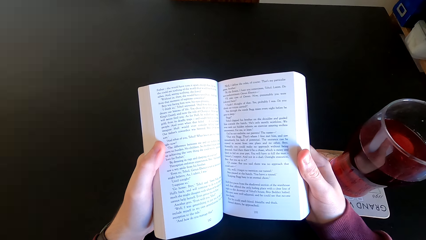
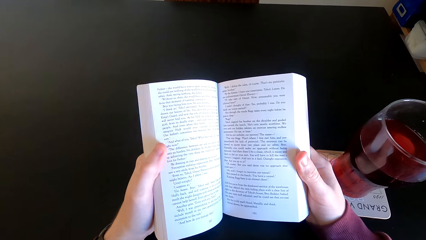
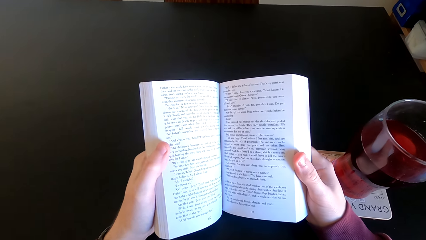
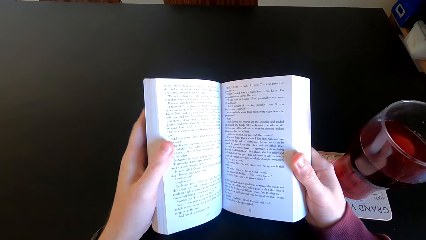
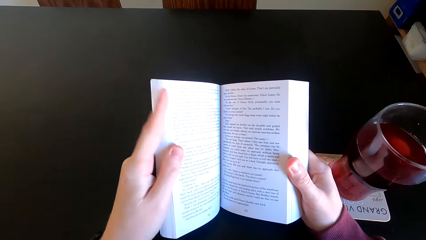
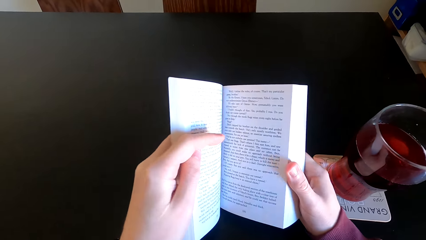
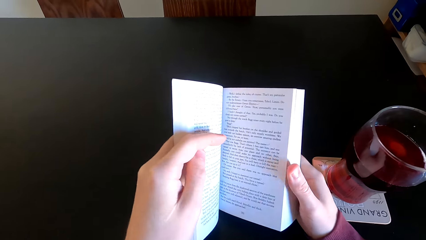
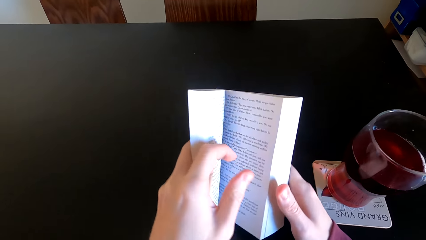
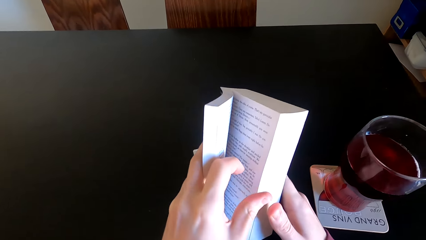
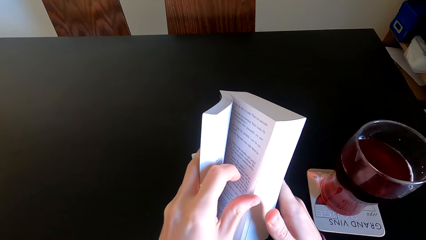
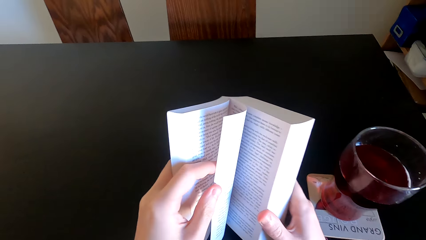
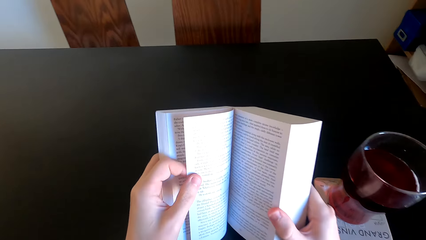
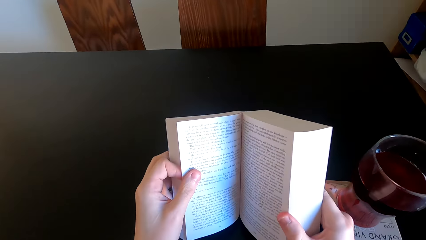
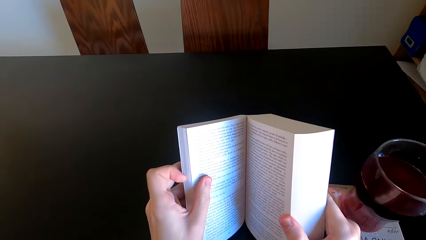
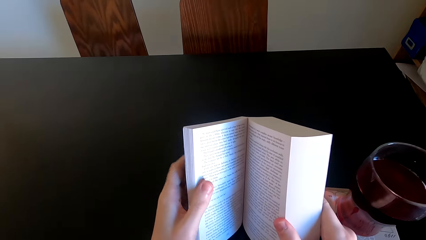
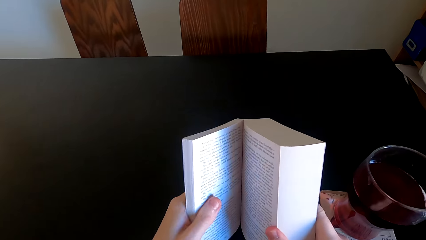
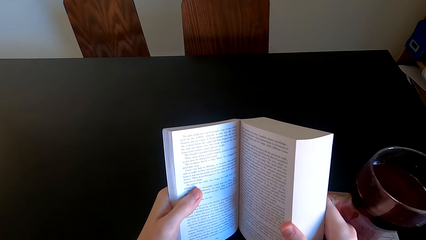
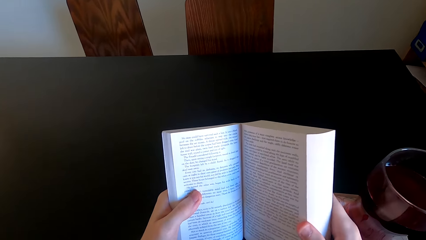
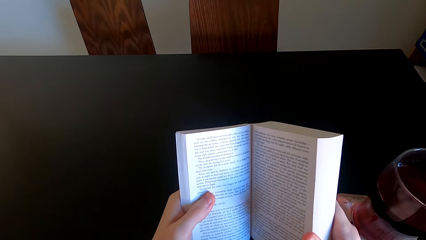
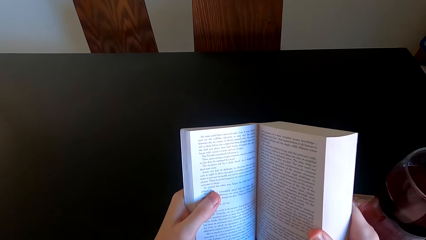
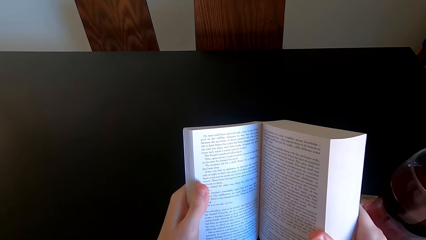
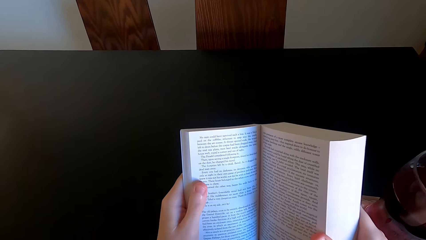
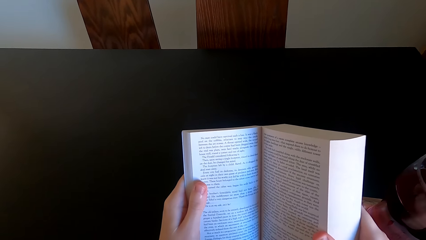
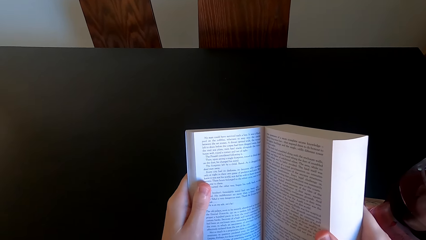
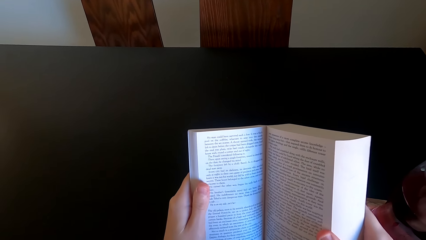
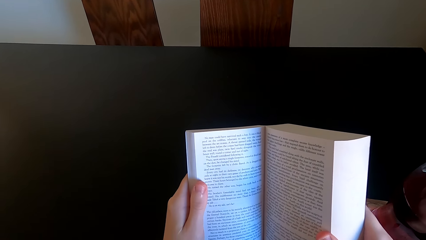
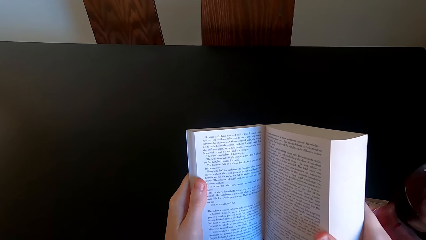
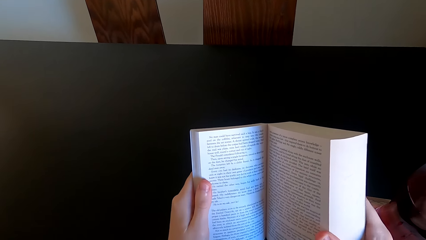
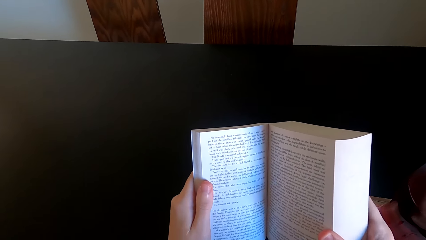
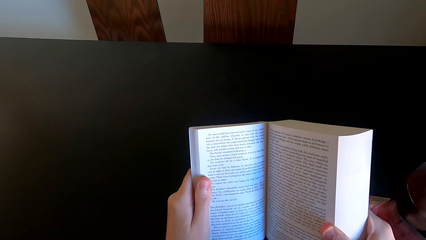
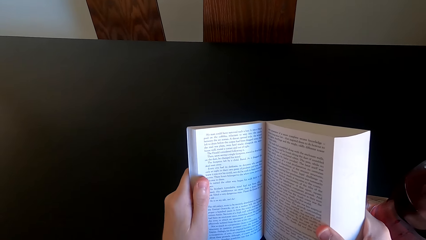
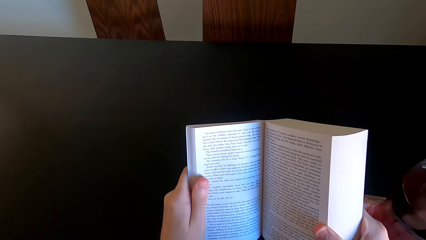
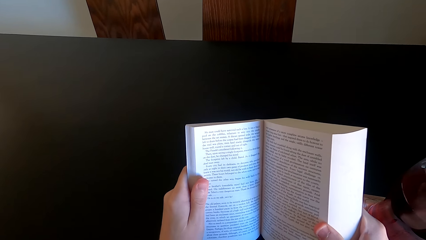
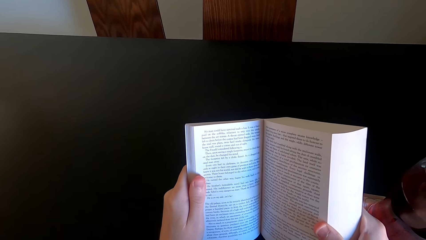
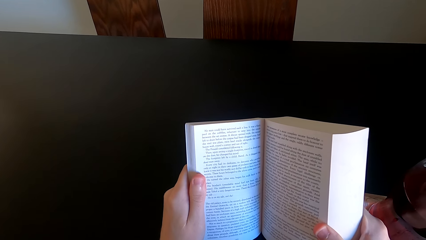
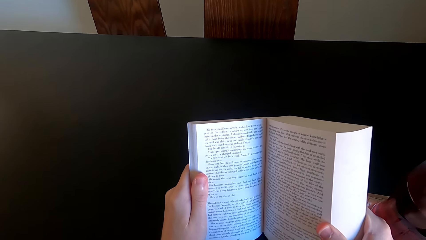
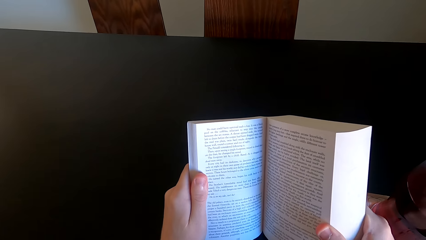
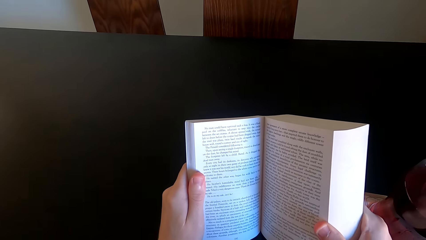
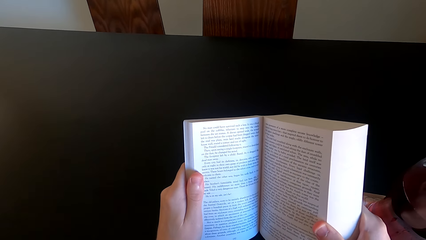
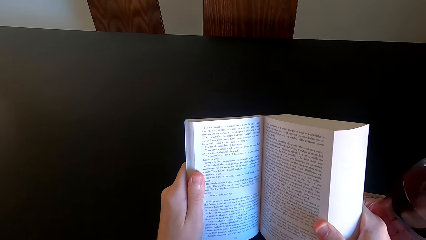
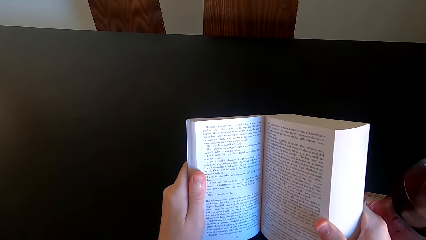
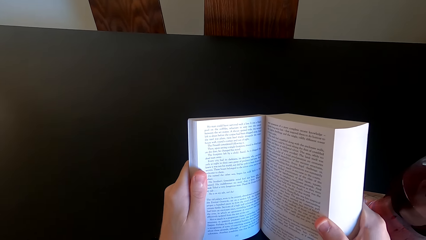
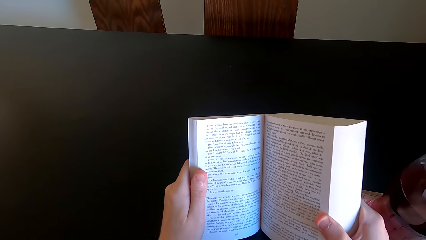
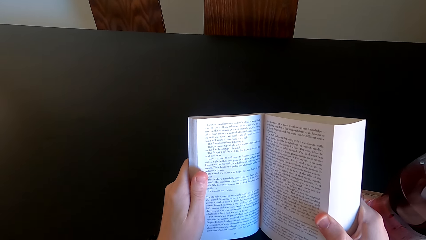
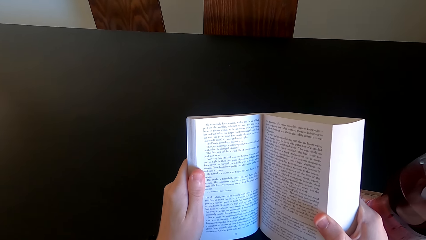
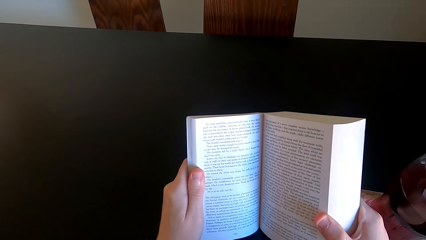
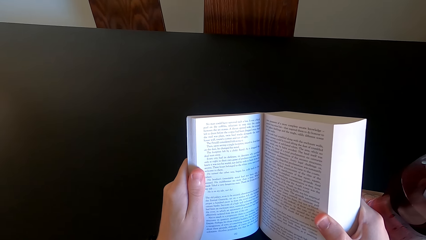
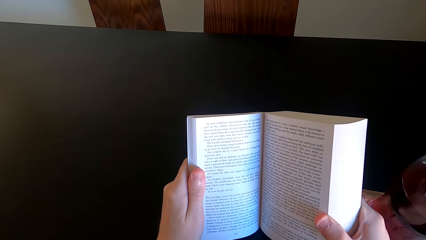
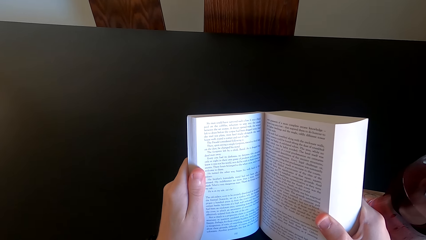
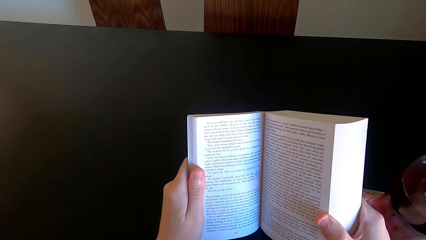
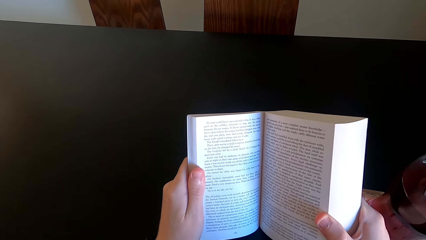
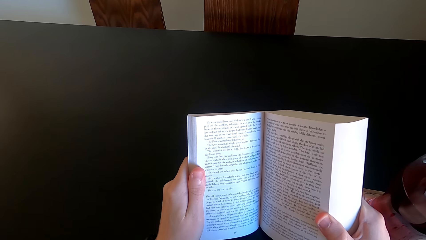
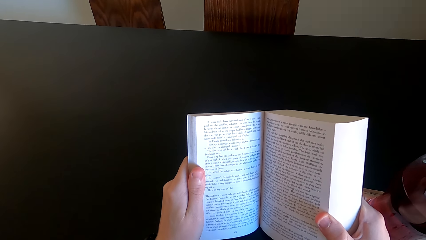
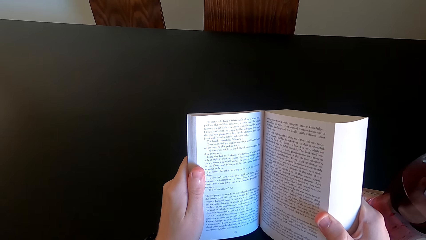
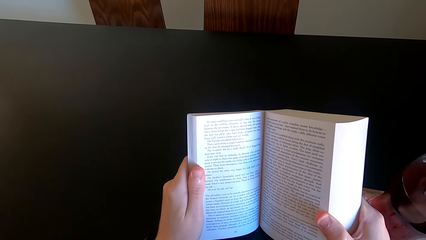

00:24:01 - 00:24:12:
The camera wearer opens another page of the book. They continue to read the novel book.

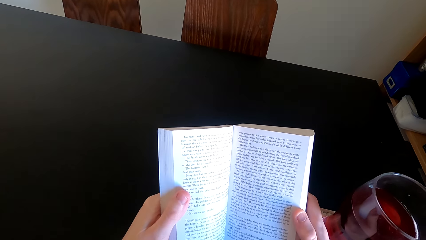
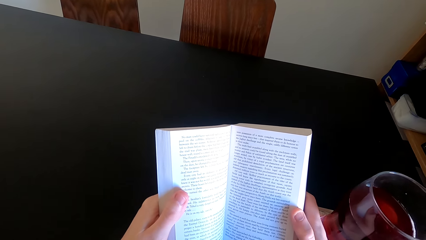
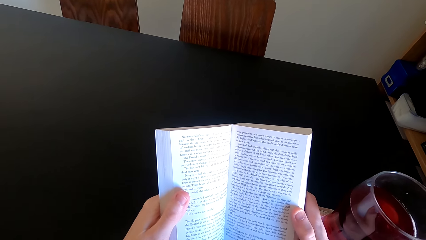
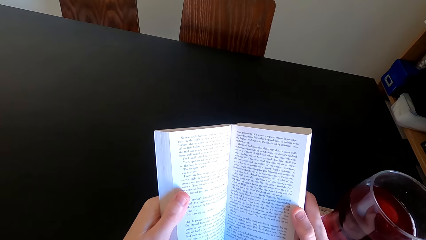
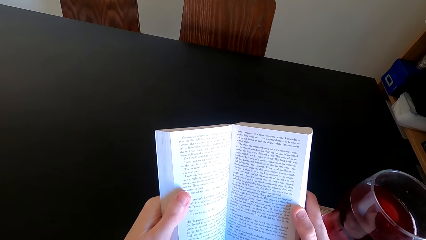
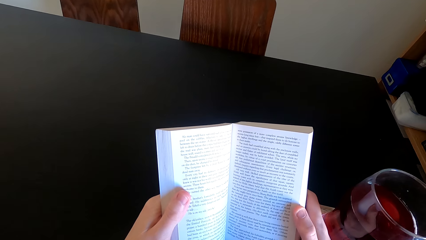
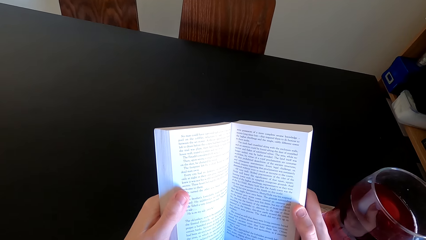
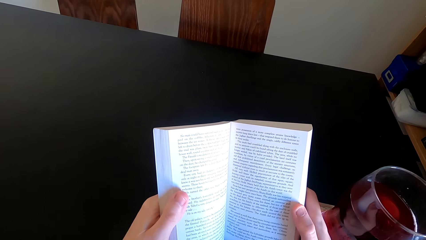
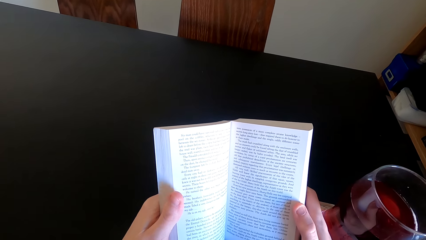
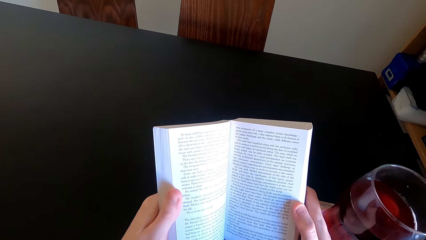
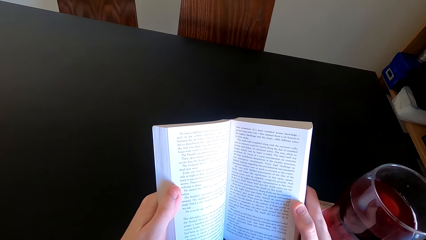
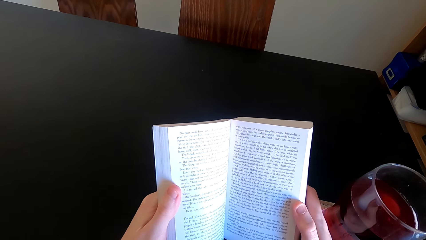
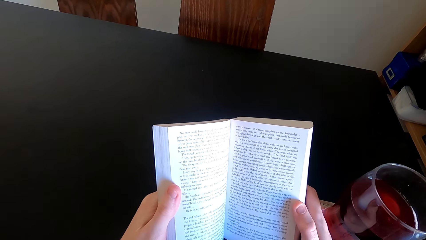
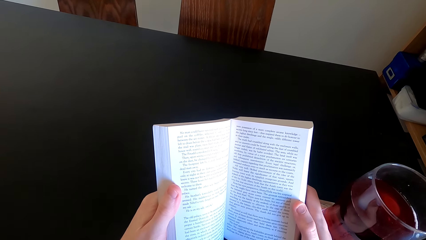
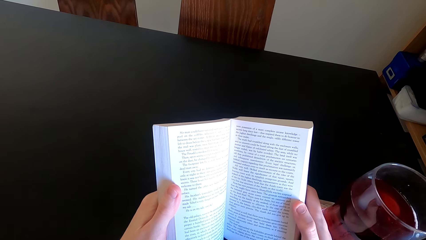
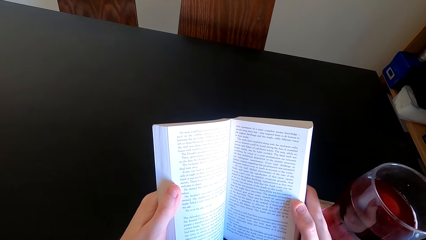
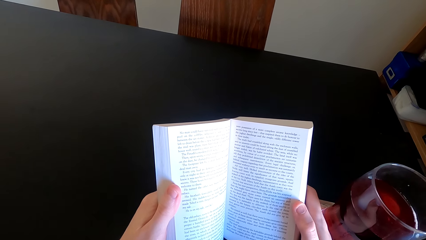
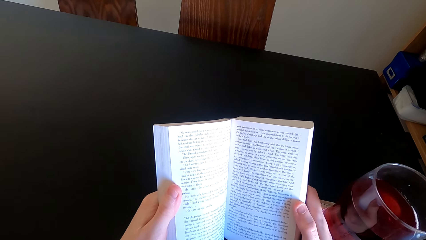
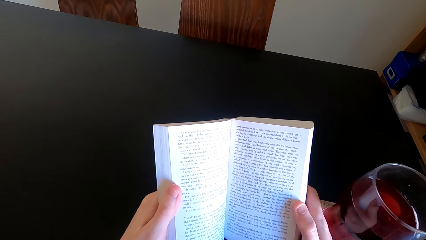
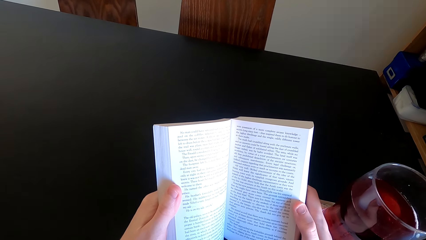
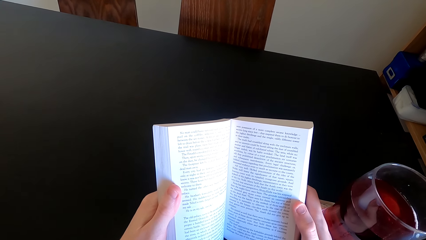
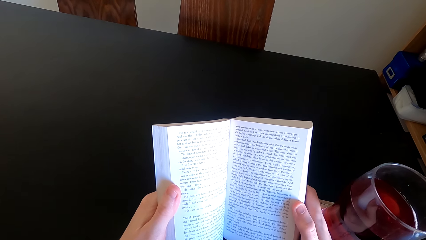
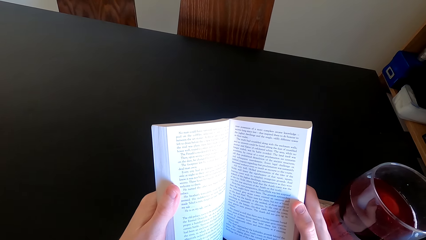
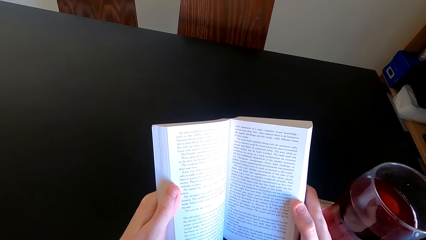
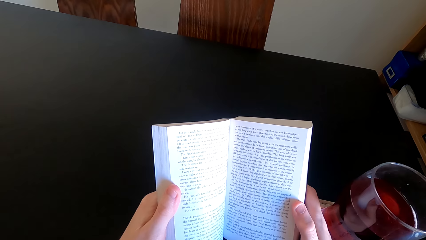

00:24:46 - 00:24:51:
The camera wearer moves her finger. She reads the book.
